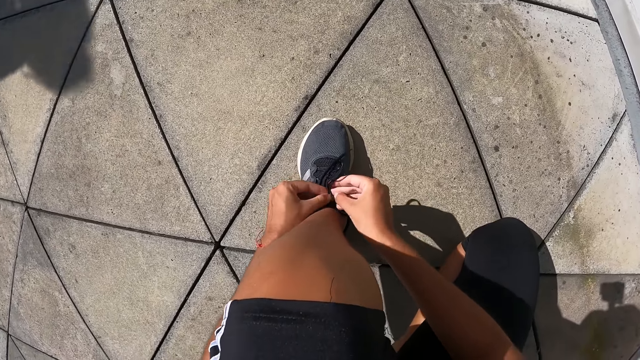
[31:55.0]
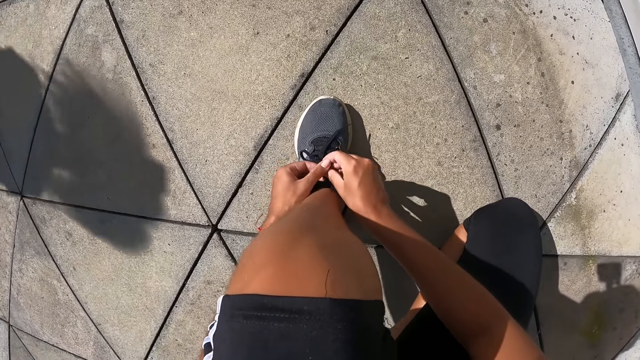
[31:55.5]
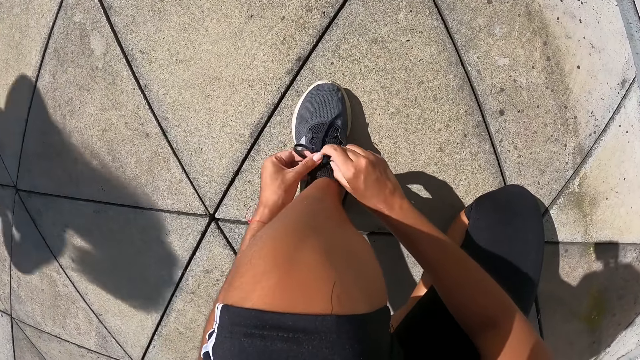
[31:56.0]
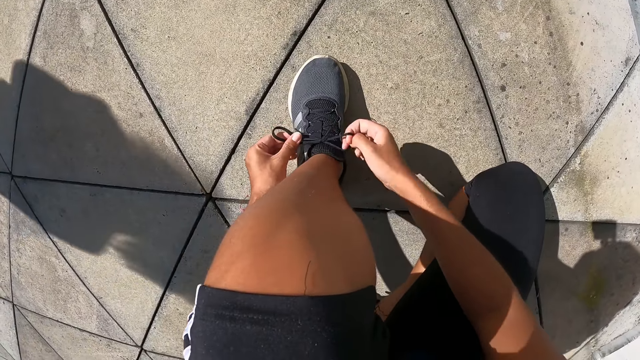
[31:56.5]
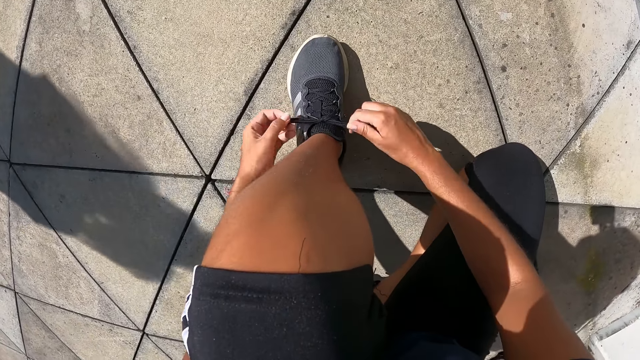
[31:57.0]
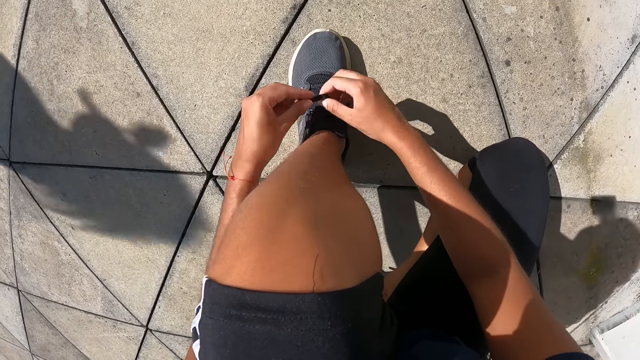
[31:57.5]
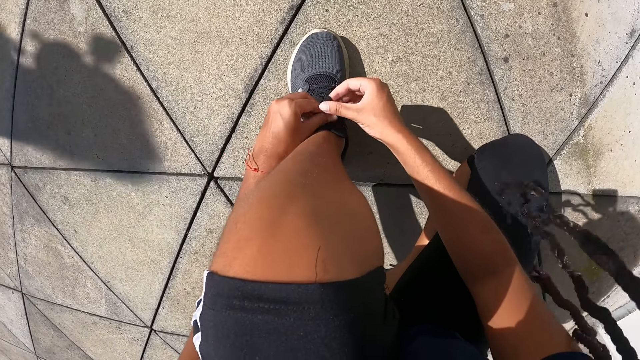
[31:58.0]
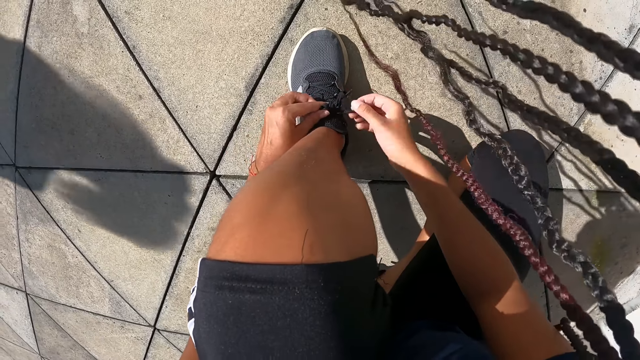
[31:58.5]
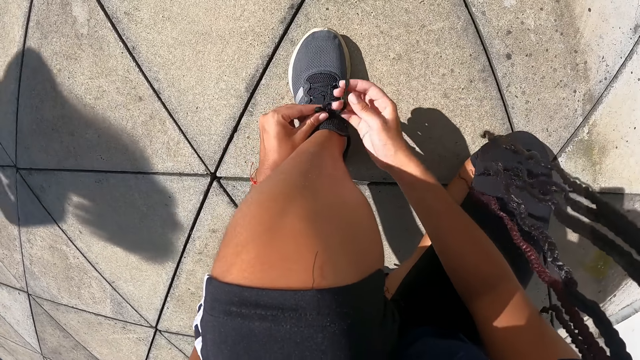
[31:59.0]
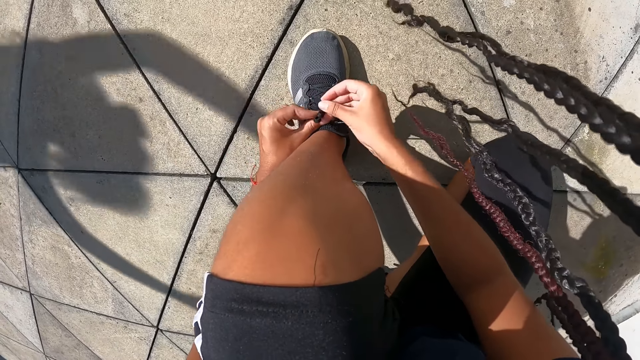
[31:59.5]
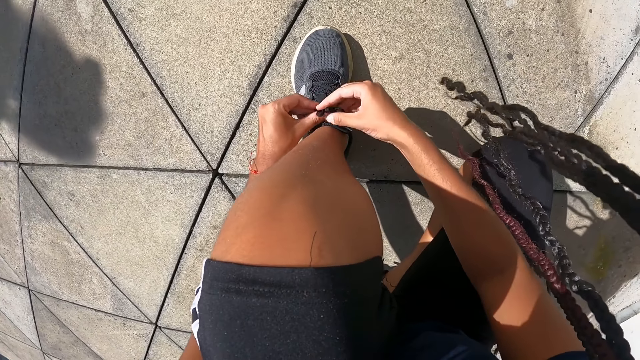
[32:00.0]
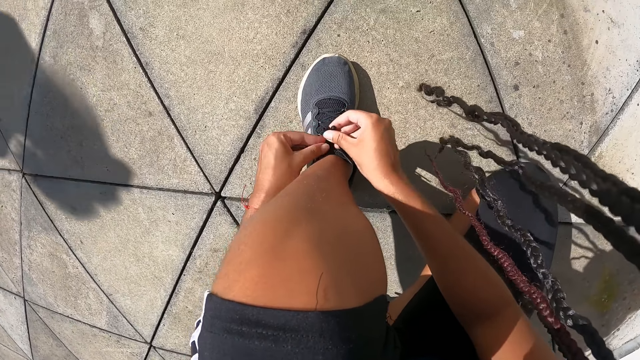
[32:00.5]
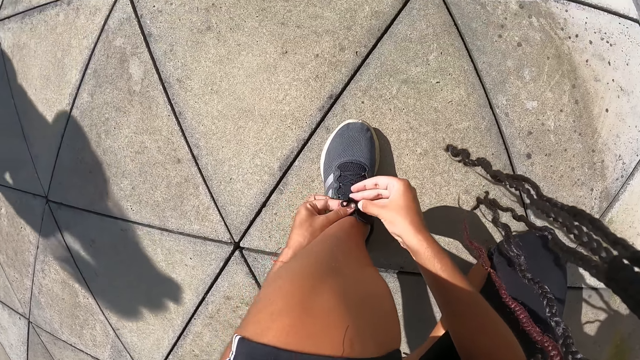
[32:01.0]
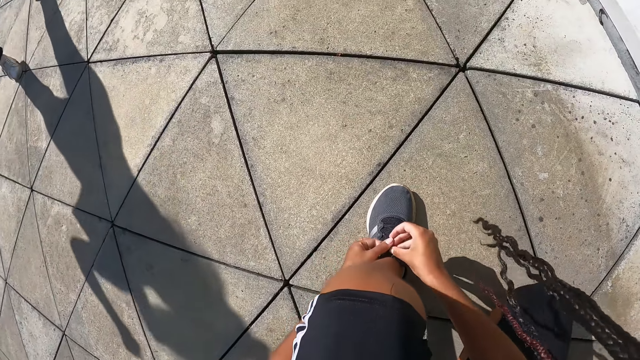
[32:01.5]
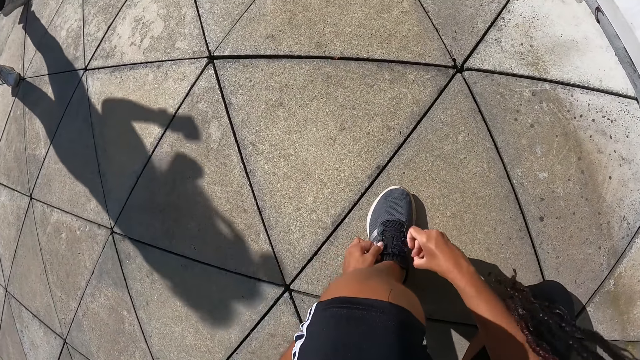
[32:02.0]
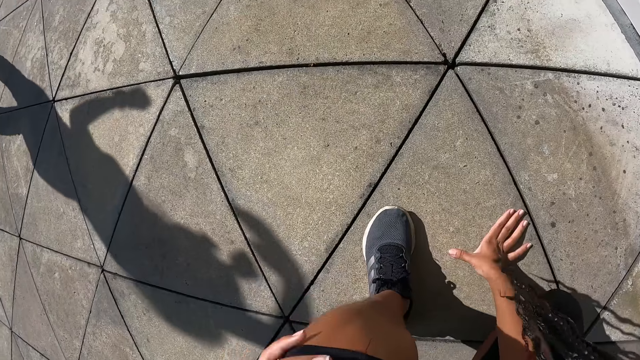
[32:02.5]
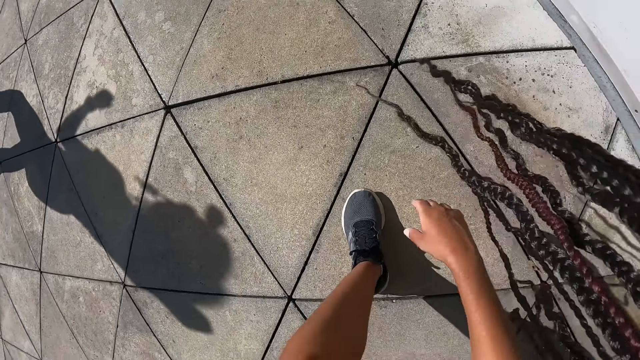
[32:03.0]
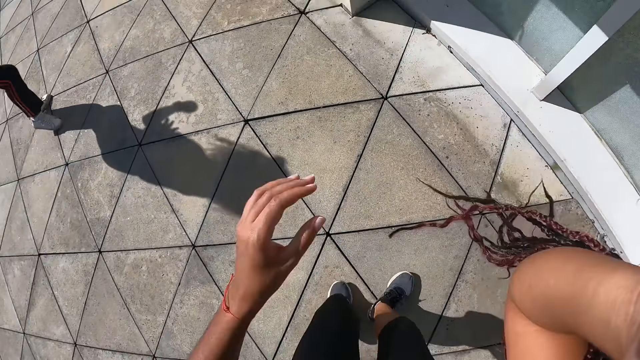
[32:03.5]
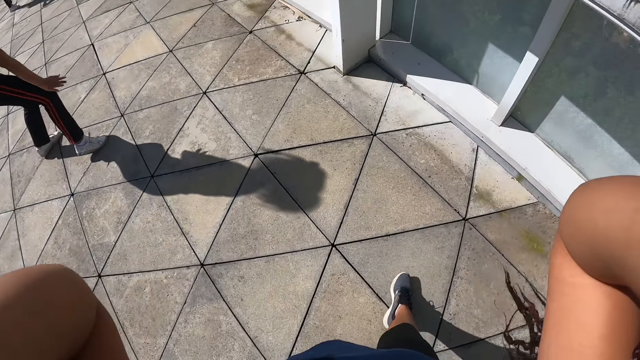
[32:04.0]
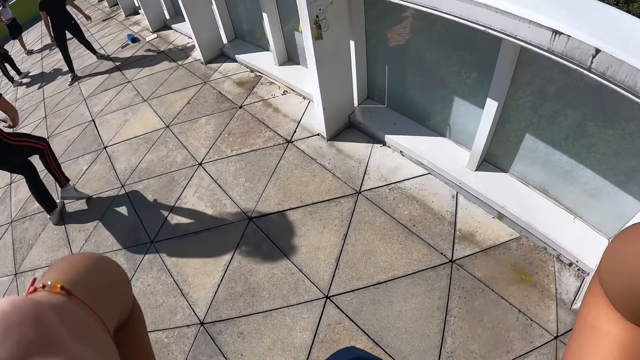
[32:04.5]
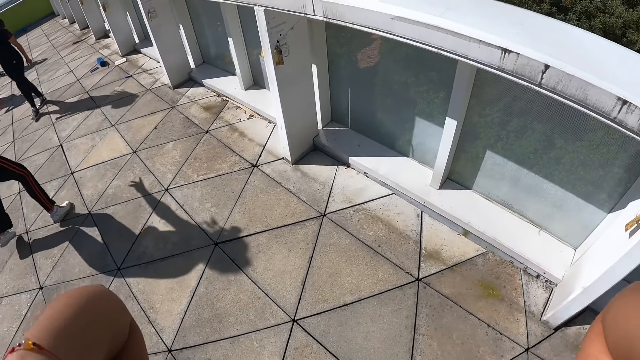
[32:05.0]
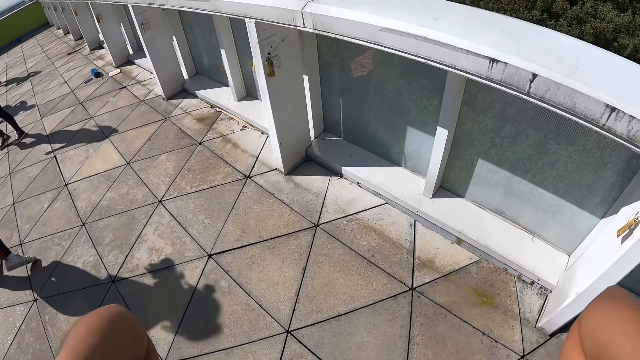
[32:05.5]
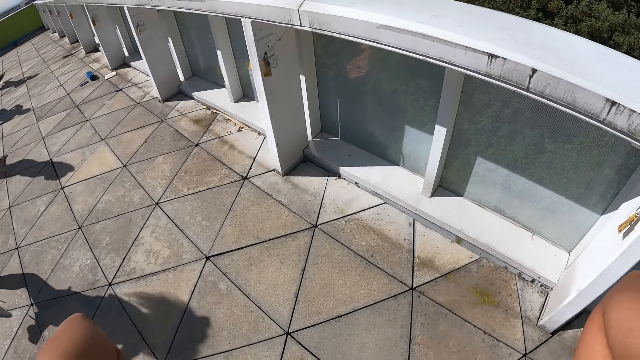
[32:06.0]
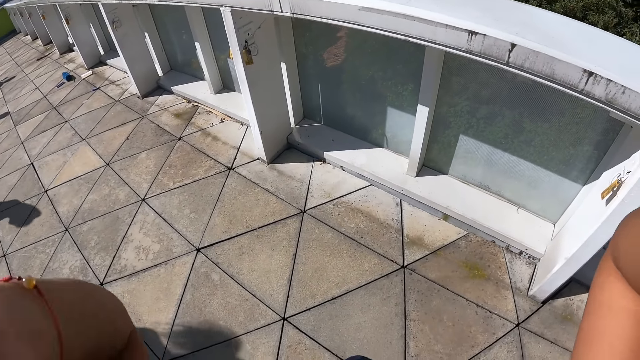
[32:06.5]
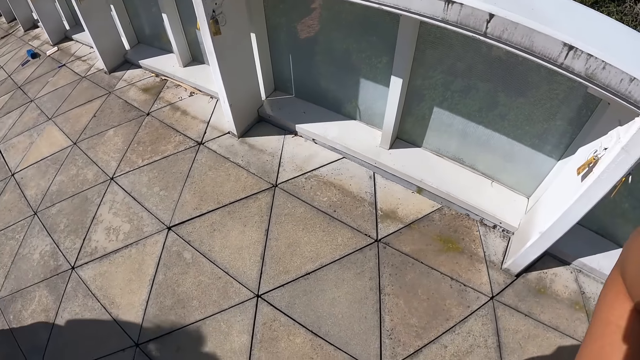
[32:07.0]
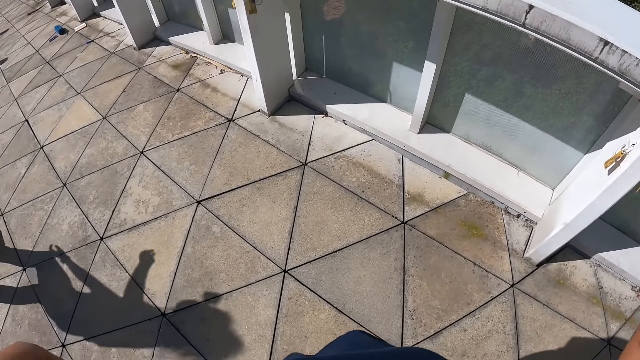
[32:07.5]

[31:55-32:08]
The camera wearer touches the floor by the right hand. She adjusts the braids. She moves her hair with her hands.

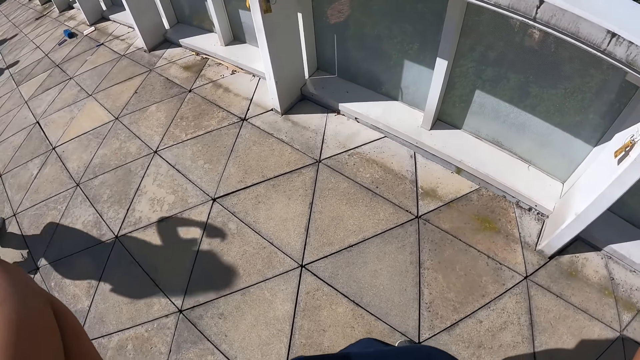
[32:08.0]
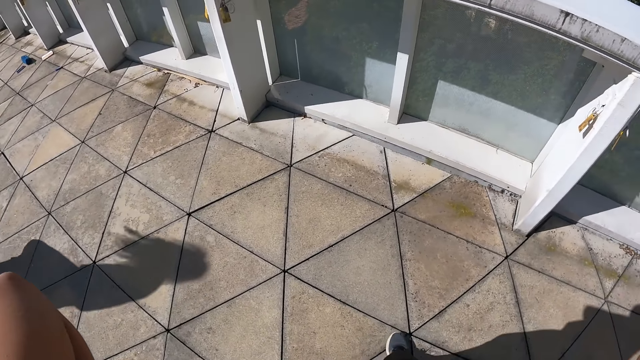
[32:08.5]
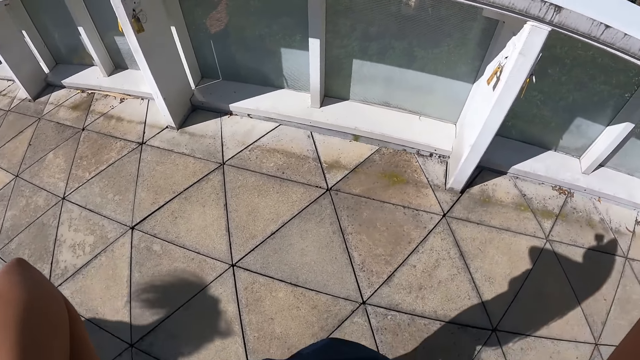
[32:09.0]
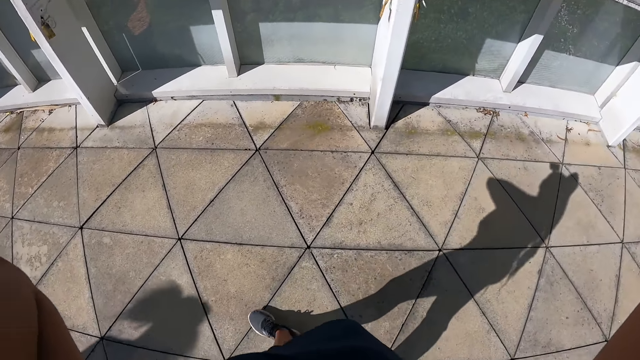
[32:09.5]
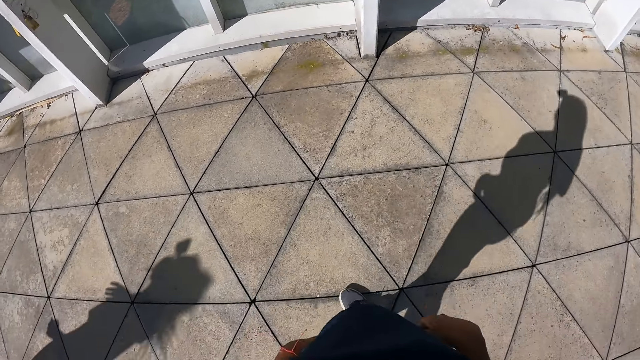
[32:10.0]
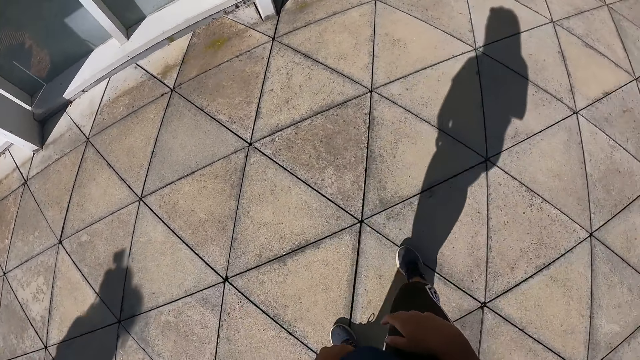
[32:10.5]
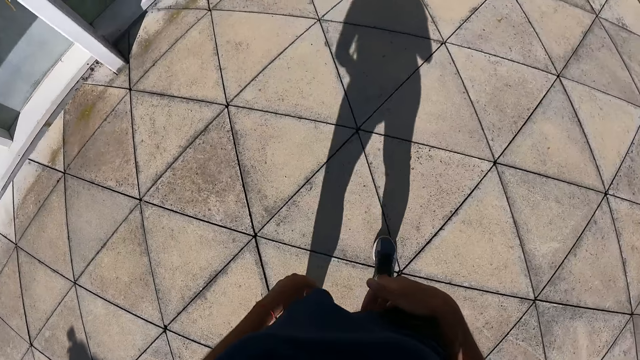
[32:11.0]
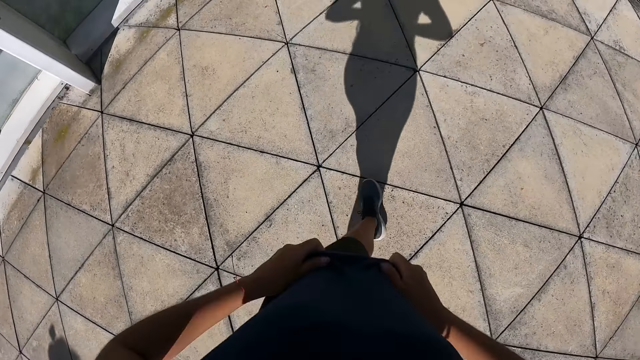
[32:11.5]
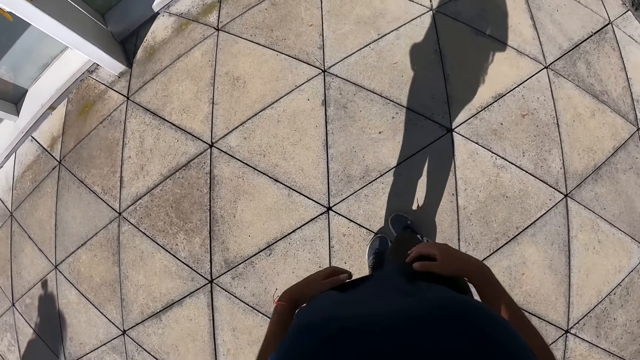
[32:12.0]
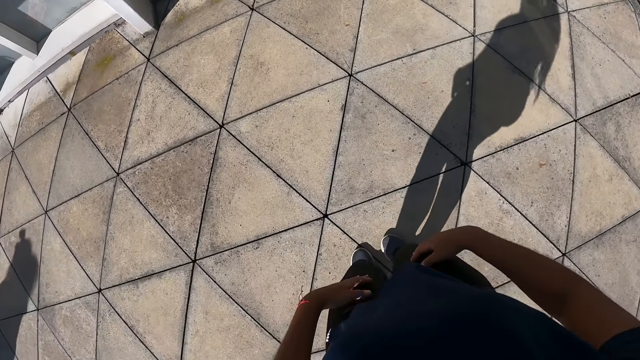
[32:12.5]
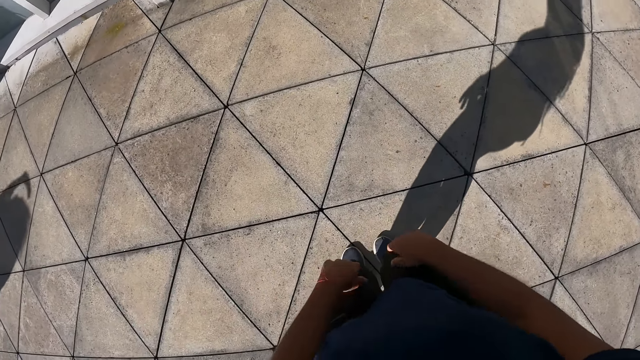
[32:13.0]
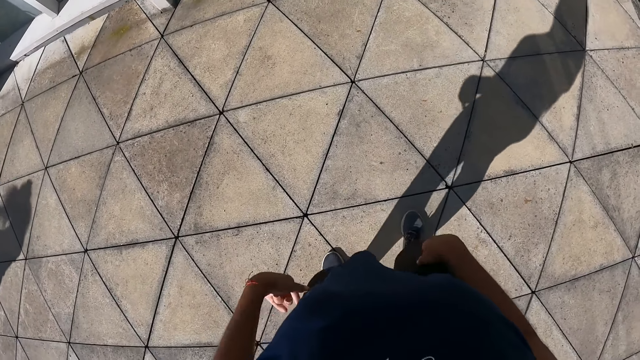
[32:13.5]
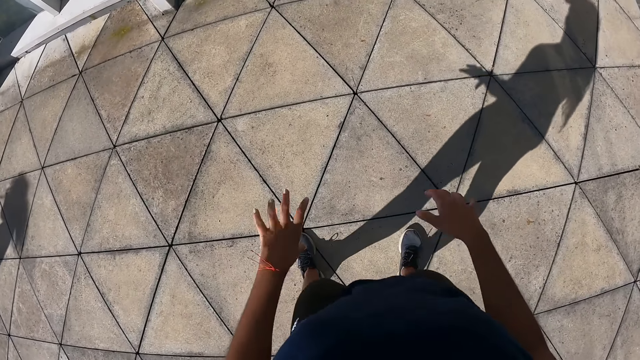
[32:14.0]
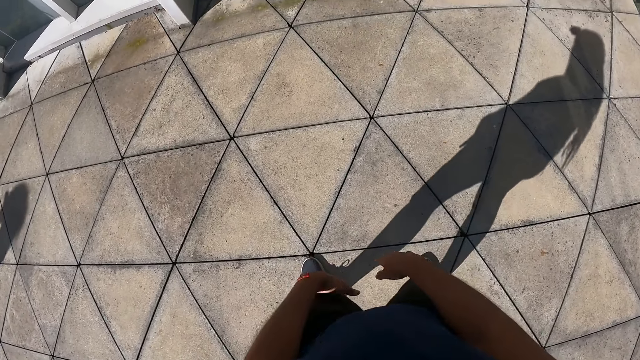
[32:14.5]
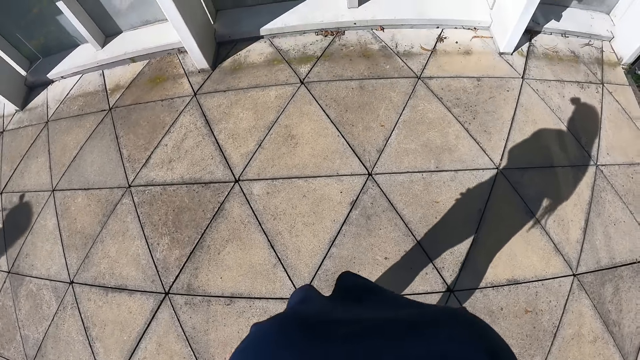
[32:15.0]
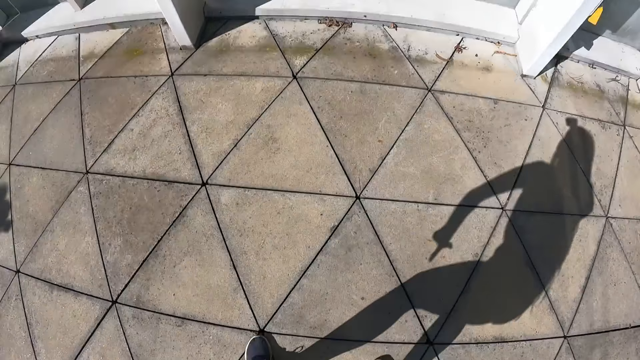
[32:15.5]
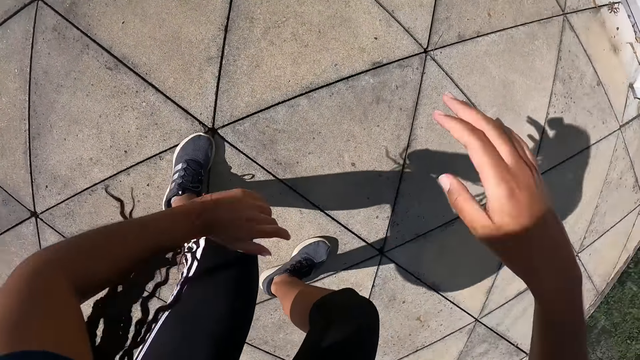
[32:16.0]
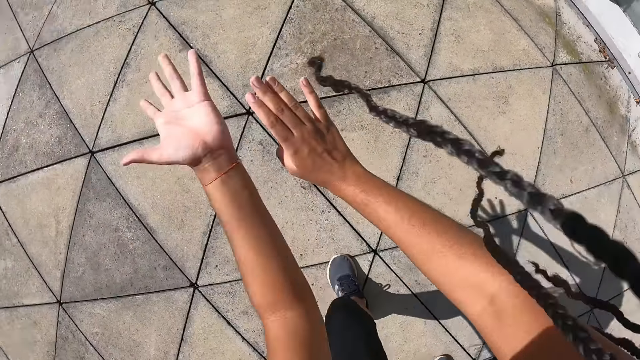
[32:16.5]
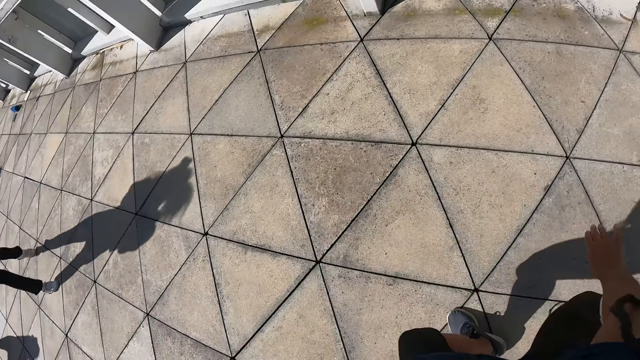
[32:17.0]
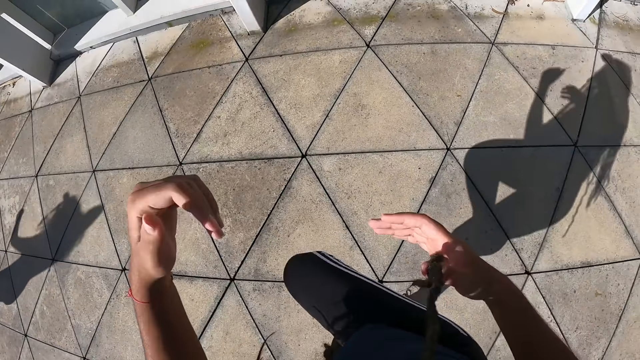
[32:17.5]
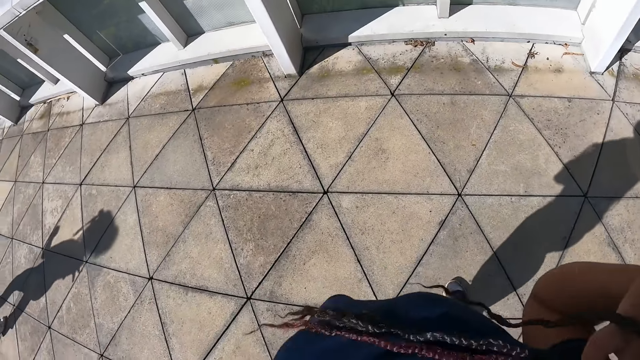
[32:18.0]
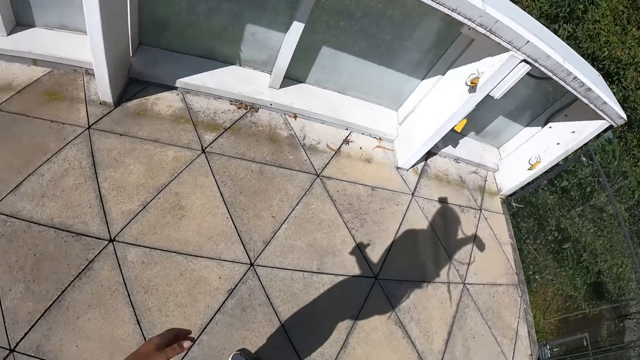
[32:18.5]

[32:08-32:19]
The camera wearer moves back. She adjusts her top on her body with her hands. She moves forward. She dances with the group of people in the dance centre.
